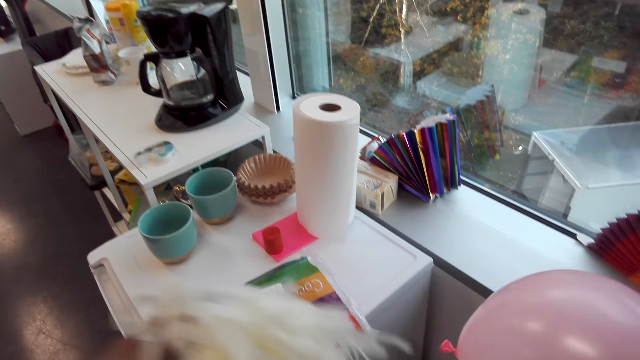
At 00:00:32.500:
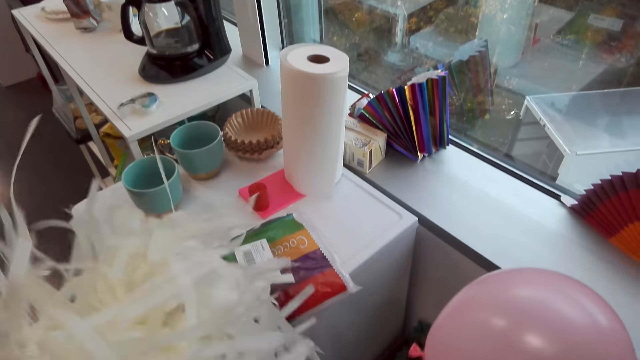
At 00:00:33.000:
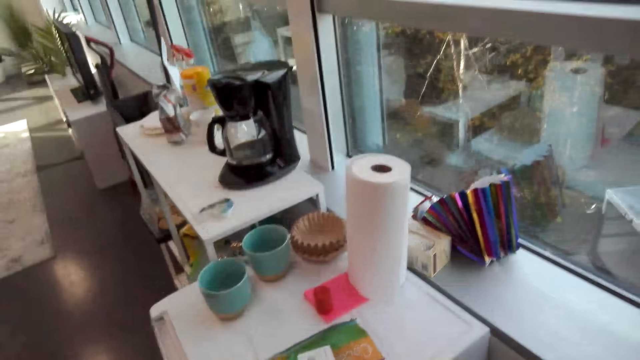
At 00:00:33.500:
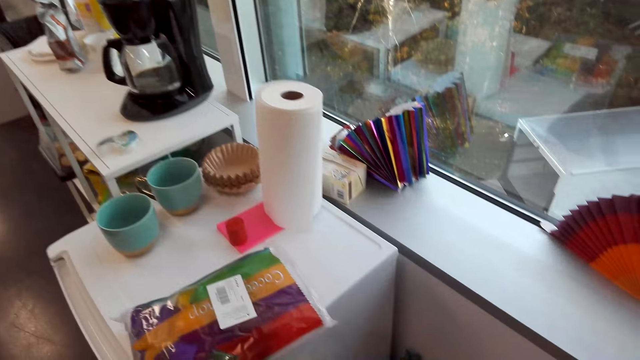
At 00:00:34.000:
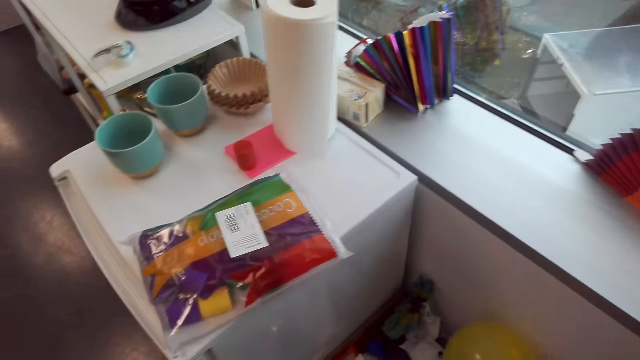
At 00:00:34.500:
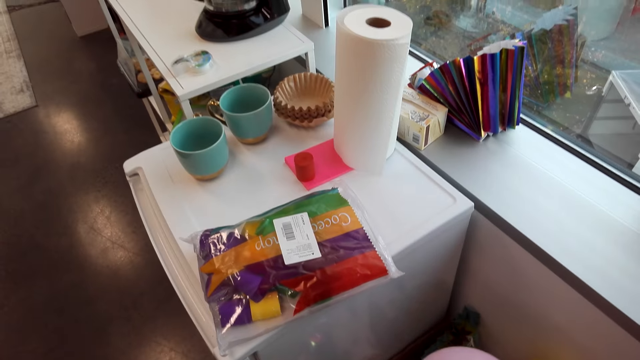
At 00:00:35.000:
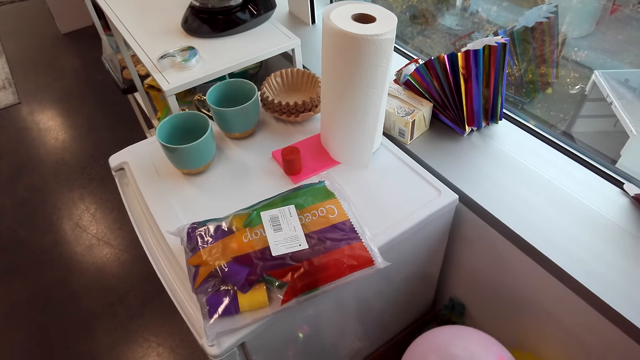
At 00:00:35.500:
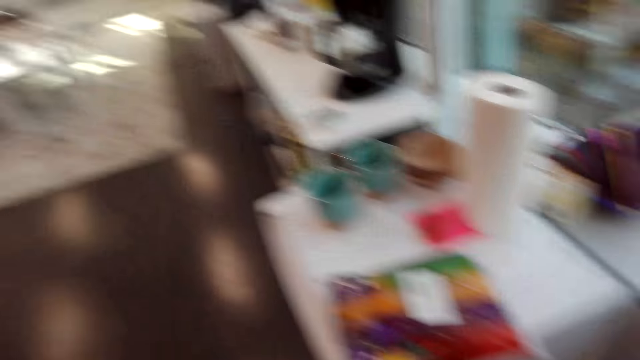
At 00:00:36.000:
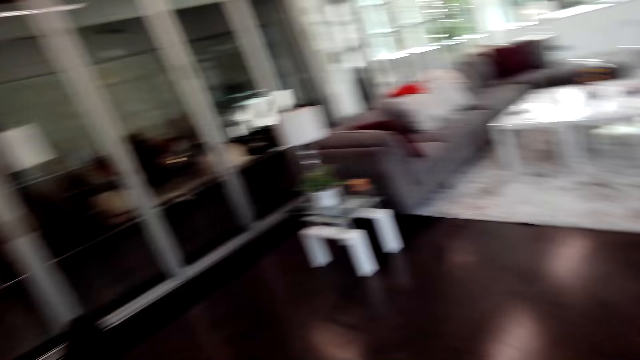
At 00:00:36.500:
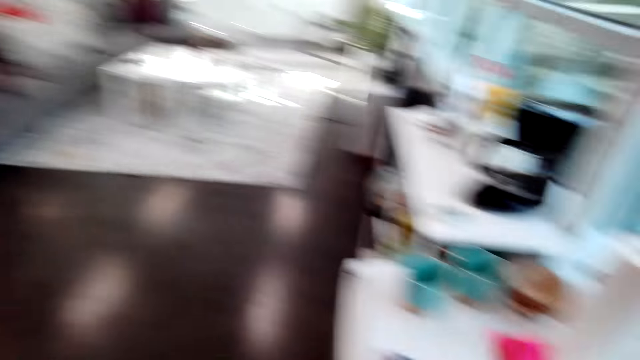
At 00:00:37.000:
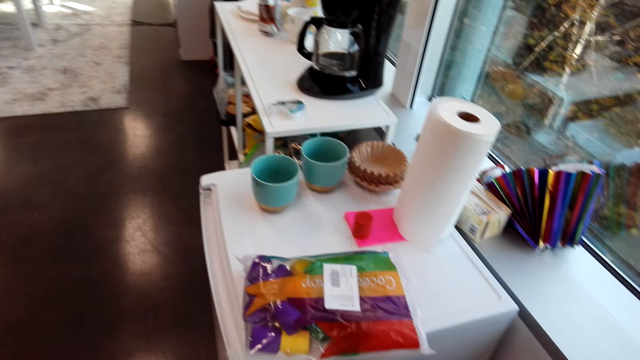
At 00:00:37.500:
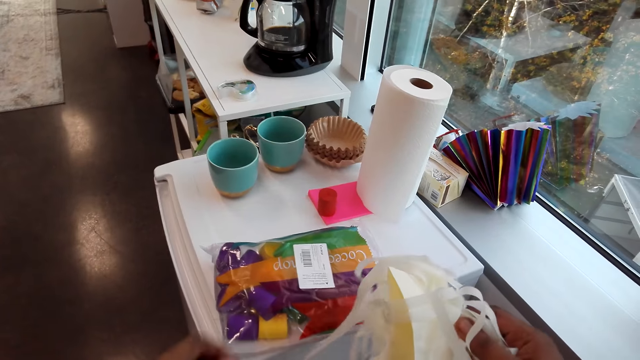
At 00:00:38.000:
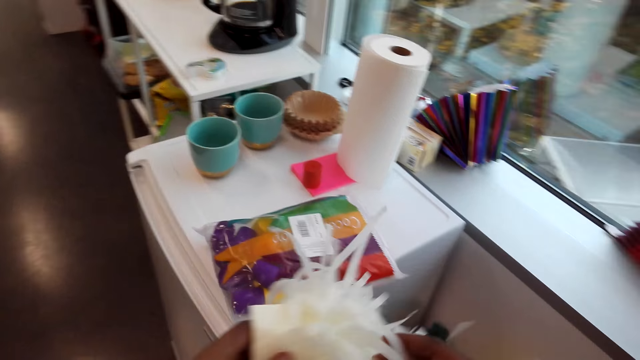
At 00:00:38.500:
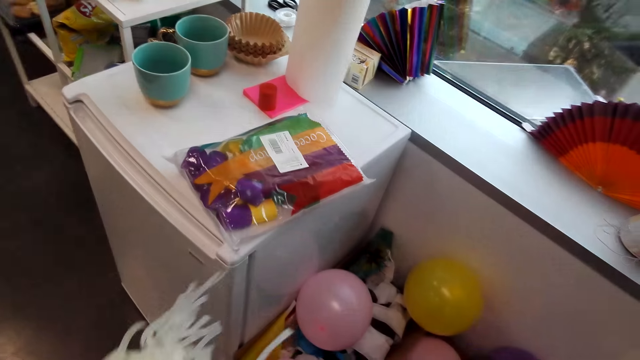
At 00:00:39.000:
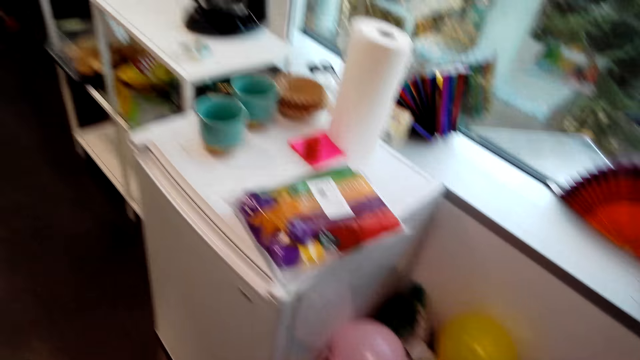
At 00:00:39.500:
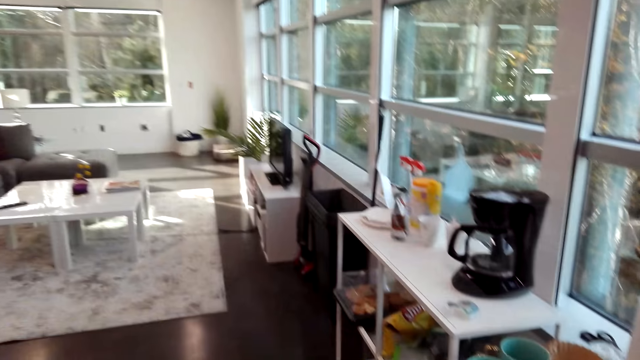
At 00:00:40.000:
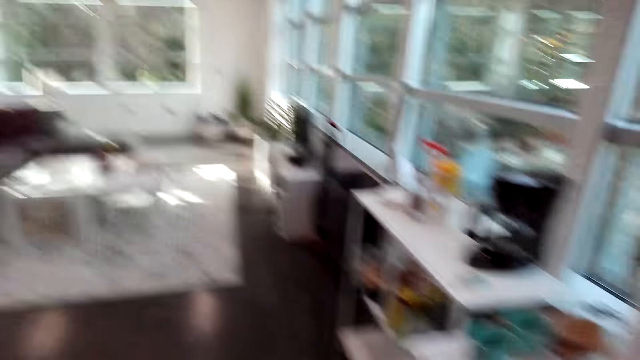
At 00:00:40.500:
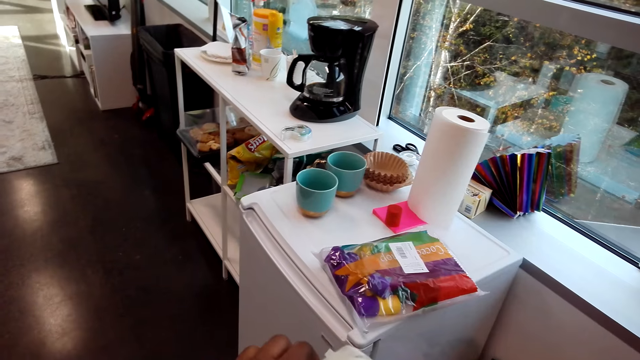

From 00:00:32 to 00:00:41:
The camera wearer laughs. They hold a balloon. They talk with a man. They look around. They hold a ribbon.

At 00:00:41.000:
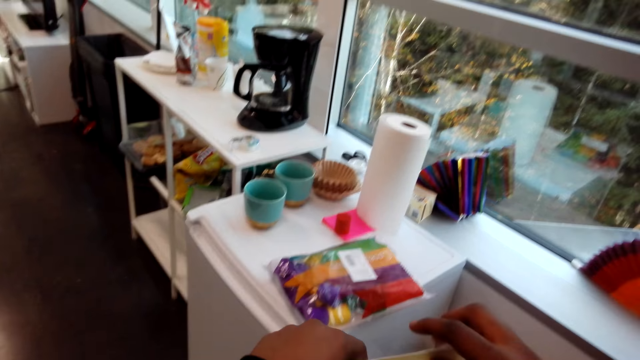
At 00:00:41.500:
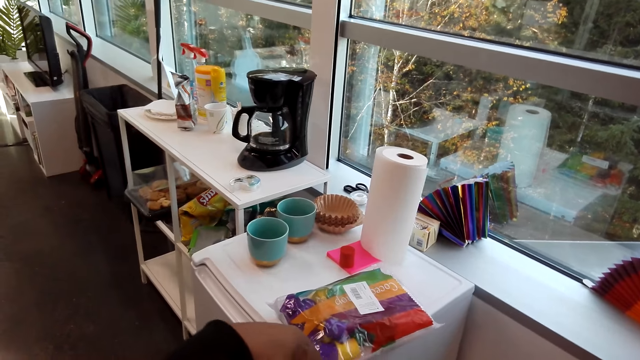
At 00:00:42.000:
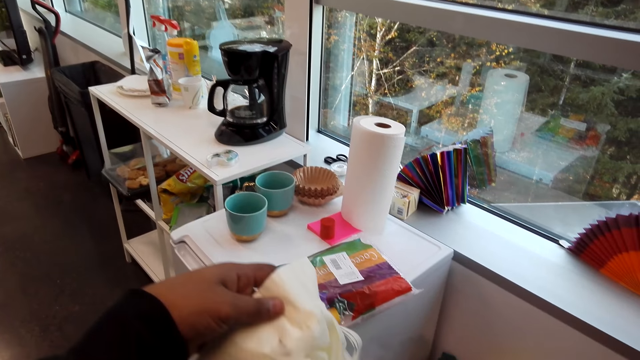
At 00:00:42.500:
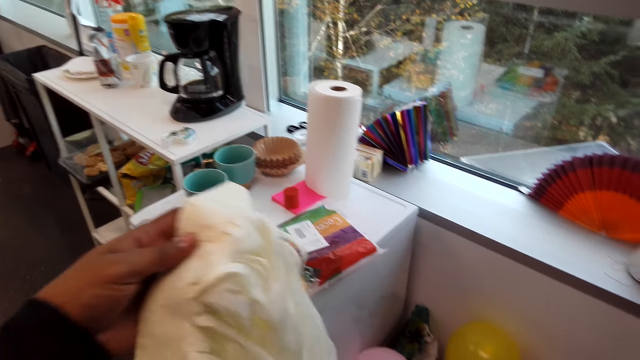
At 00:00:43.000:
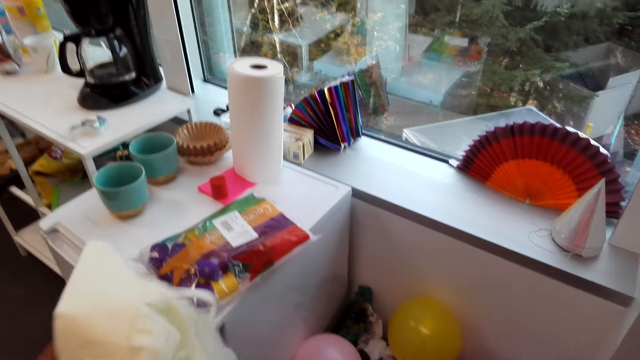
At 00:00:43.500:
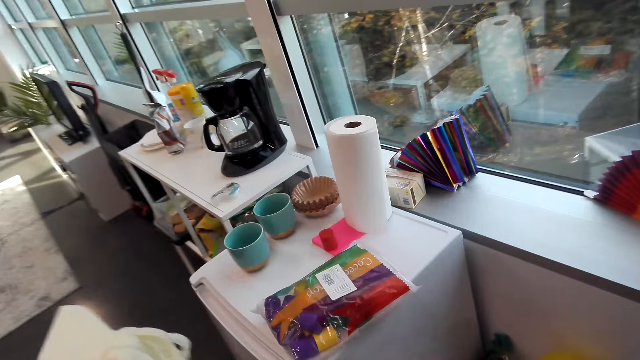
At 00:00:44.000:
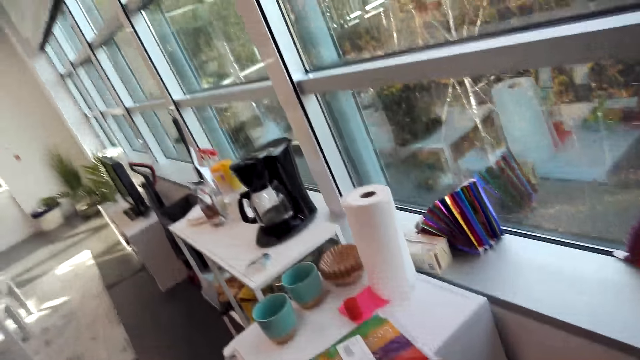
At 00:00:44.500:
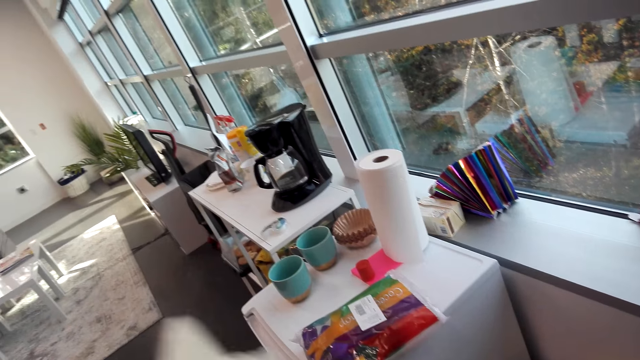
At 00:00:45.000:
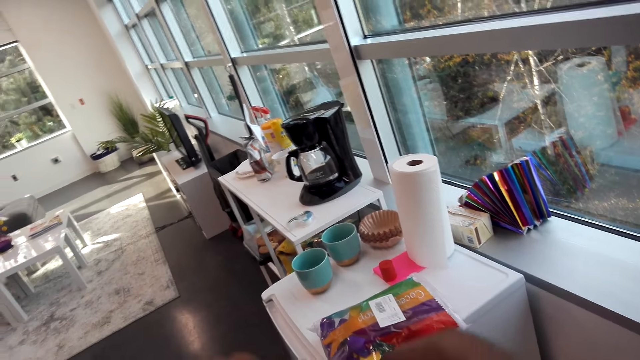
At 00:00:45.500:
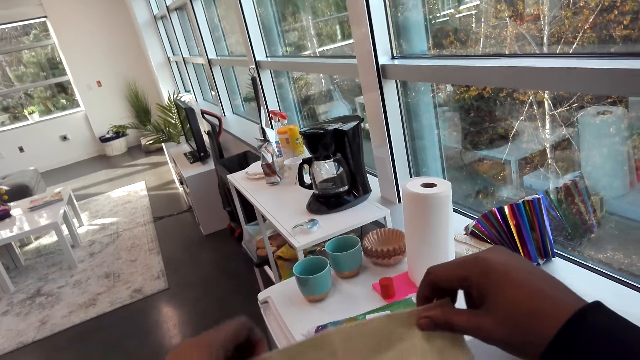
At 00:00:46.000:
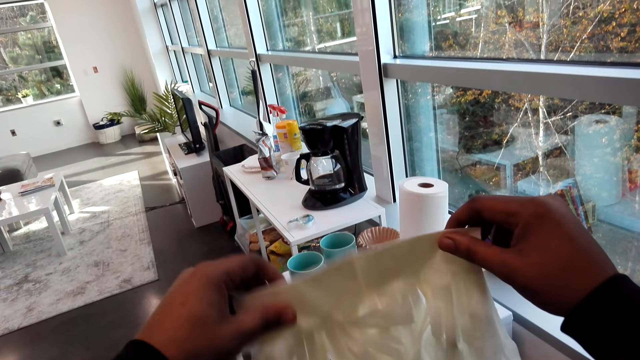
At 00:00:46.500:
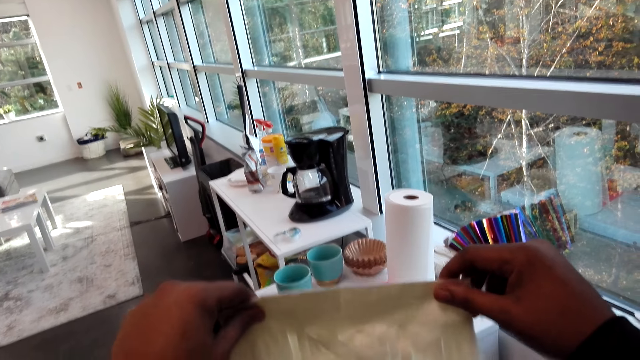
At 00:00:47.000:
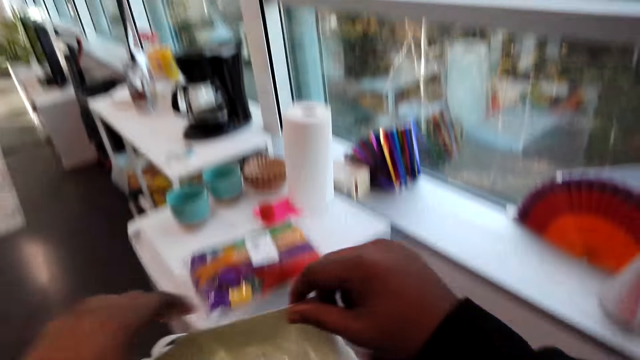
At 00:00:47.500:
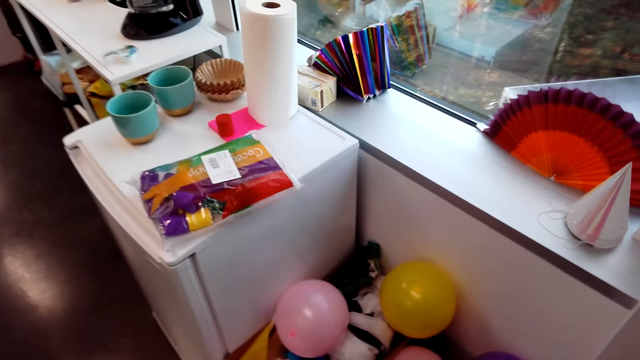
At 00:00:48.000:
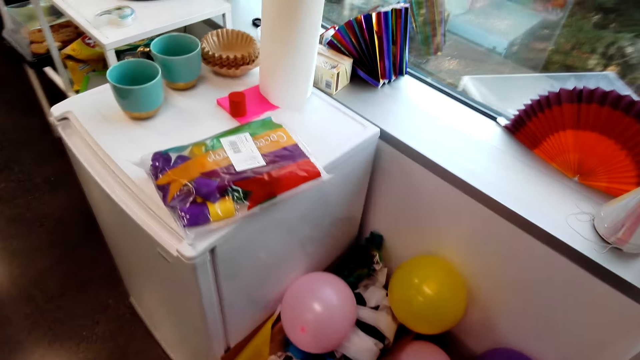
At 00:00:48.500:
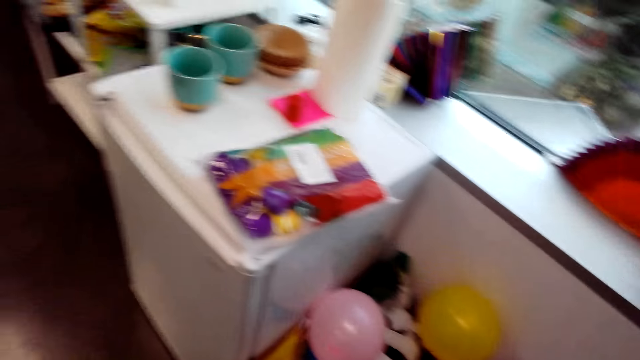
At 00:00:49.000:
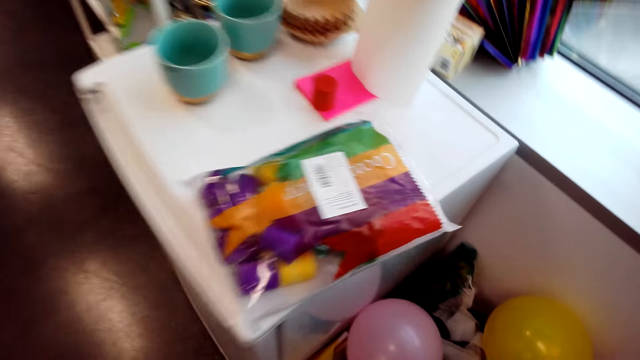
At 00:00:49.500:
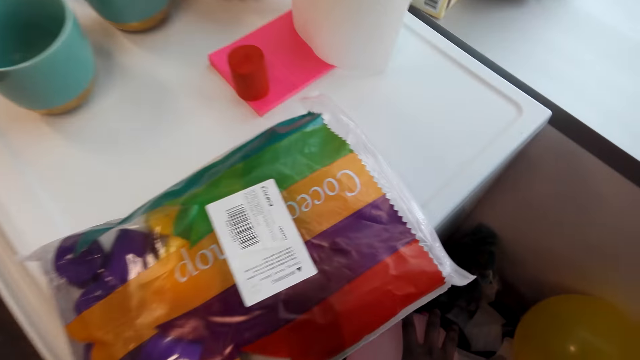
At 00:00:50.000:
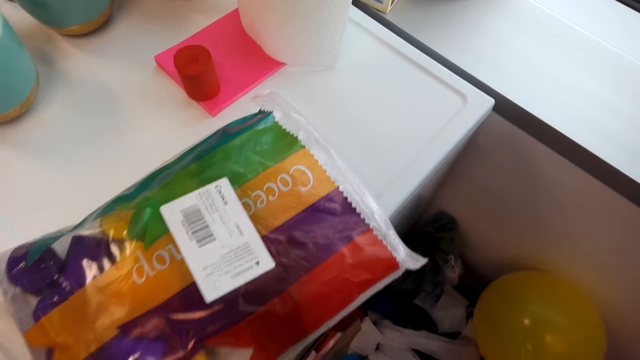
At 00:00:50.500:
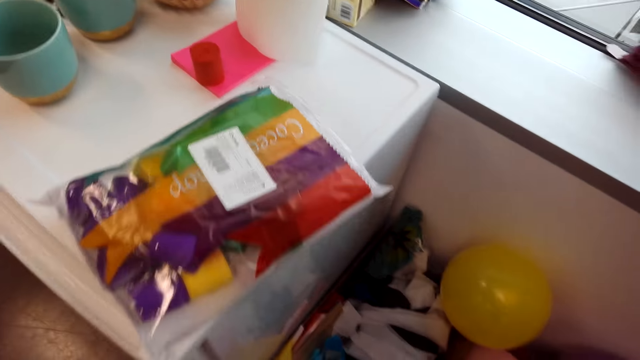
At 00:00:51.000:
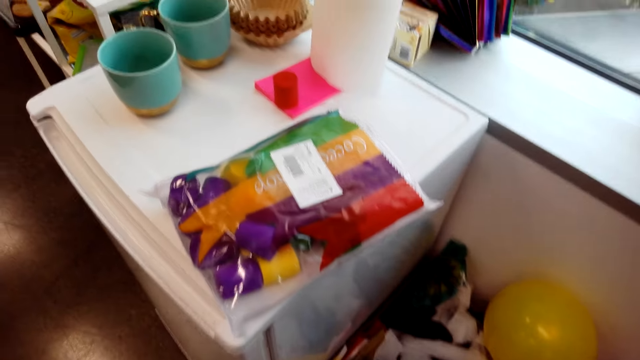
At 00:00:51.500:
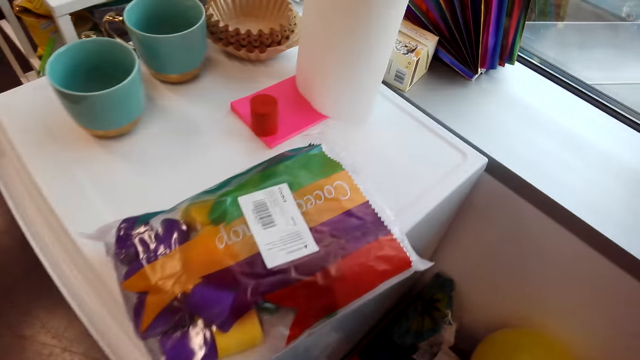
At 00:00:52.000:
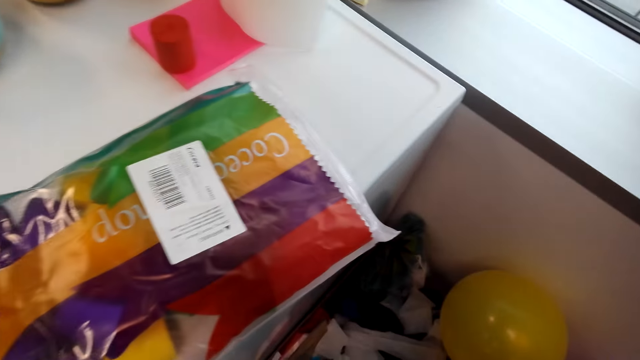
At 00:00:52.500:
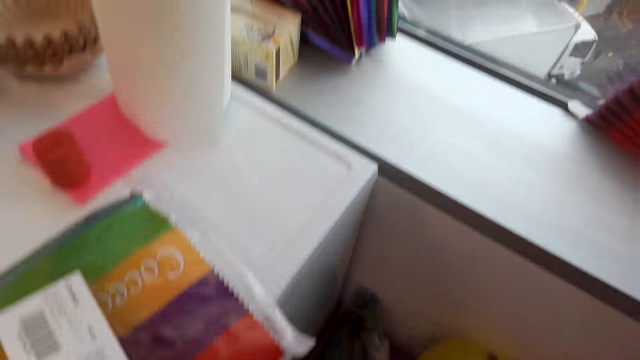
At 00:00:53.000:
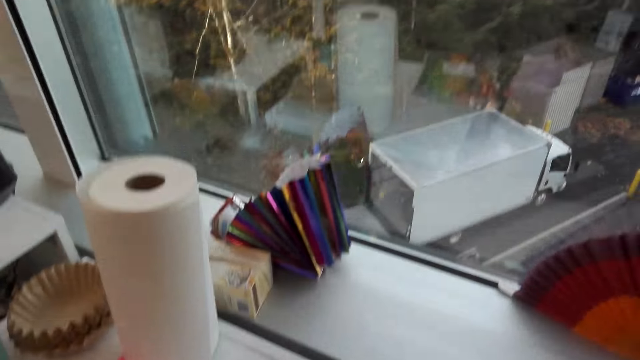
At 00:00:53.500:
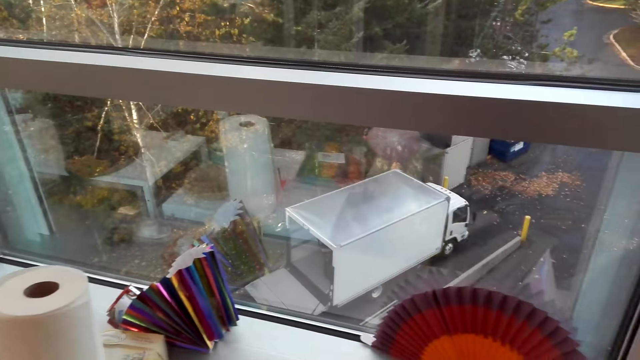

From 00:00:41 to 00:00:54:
The camera wearer looks around. They laugh. They talk with a man. They hold a ribbon. They laugh. They pick up a balloon.
